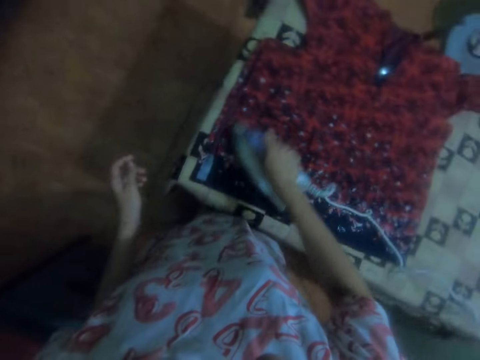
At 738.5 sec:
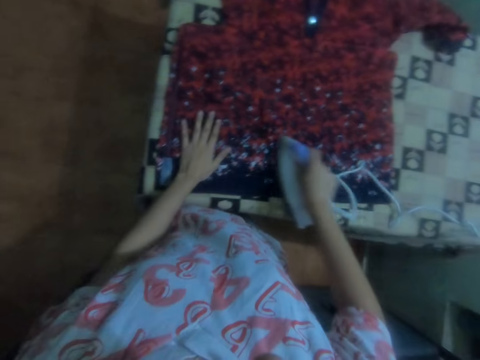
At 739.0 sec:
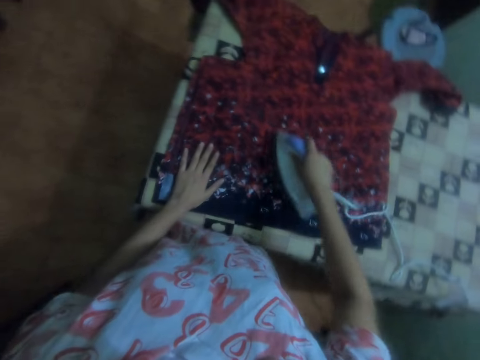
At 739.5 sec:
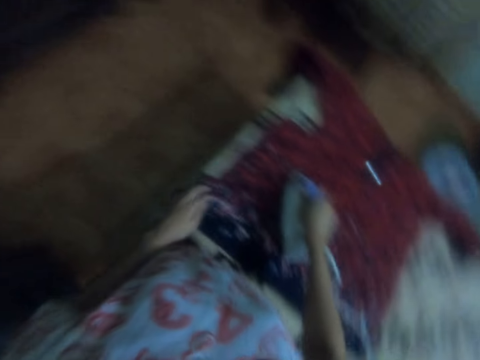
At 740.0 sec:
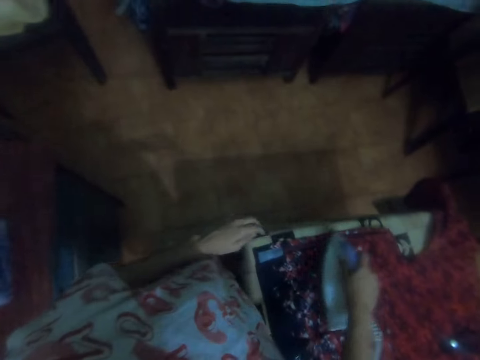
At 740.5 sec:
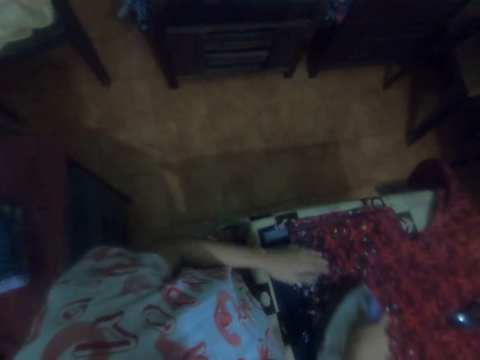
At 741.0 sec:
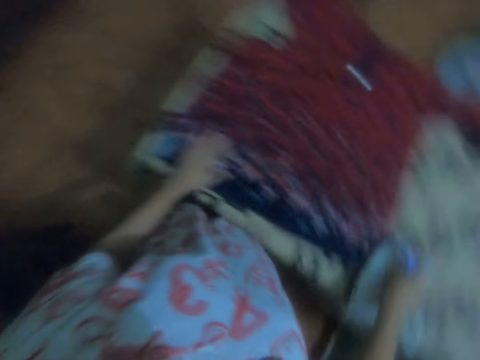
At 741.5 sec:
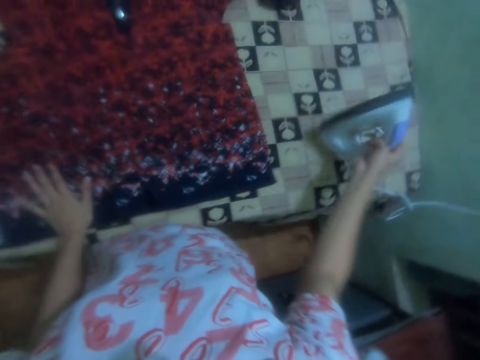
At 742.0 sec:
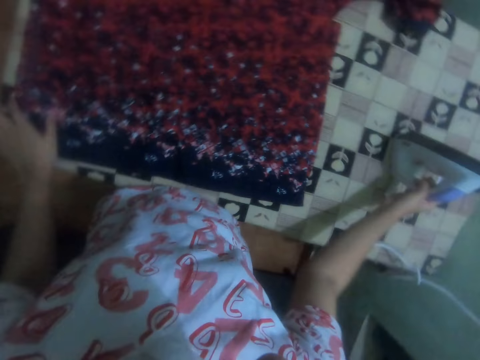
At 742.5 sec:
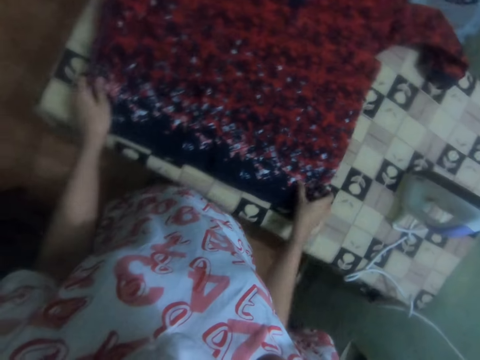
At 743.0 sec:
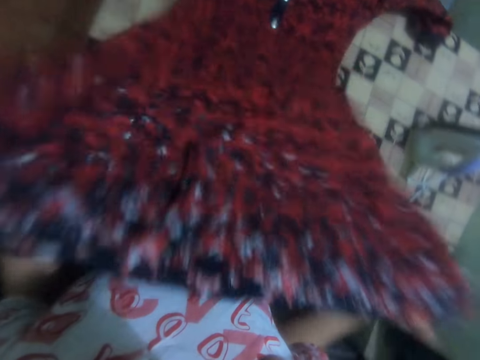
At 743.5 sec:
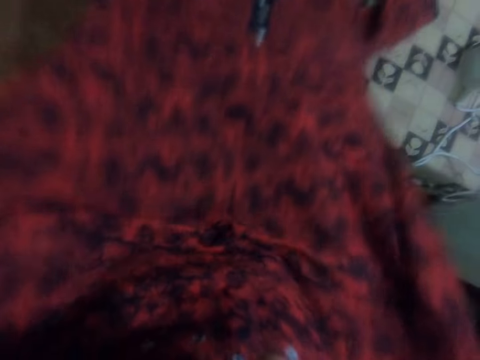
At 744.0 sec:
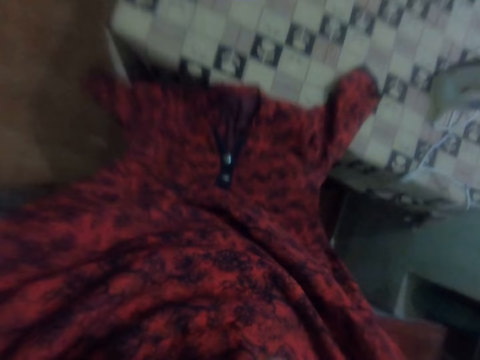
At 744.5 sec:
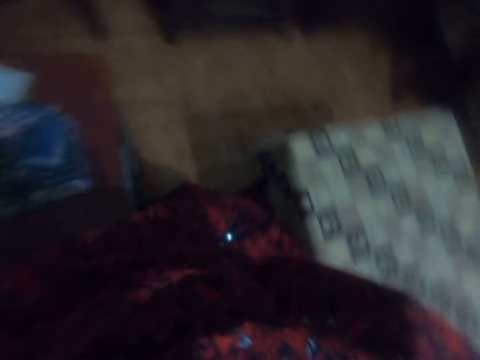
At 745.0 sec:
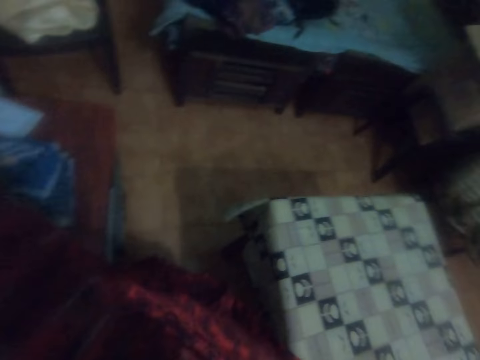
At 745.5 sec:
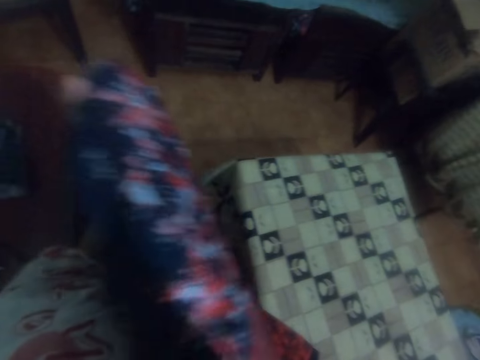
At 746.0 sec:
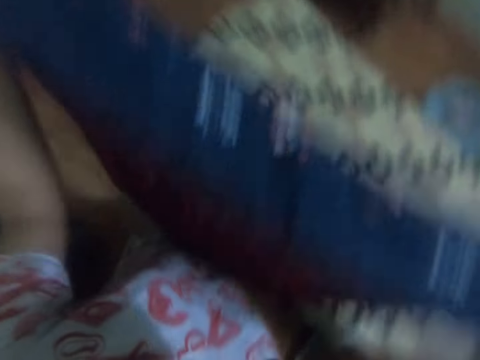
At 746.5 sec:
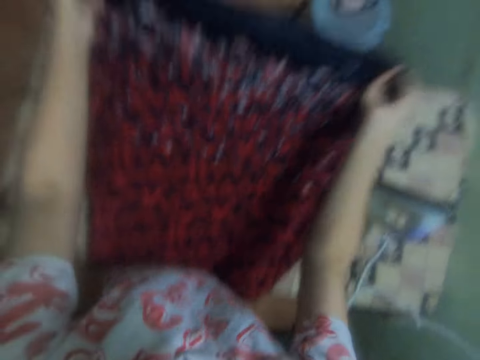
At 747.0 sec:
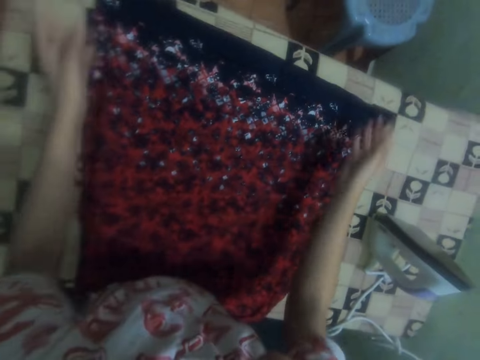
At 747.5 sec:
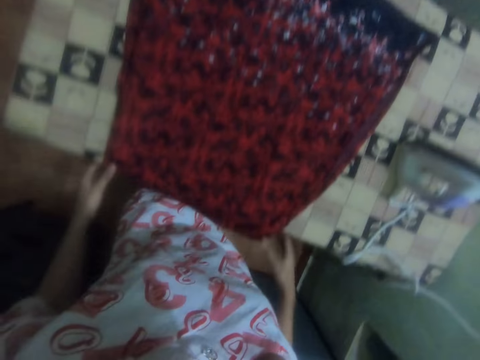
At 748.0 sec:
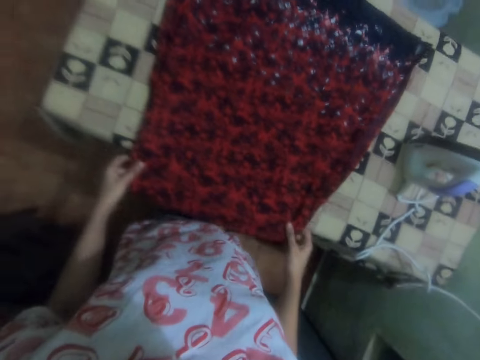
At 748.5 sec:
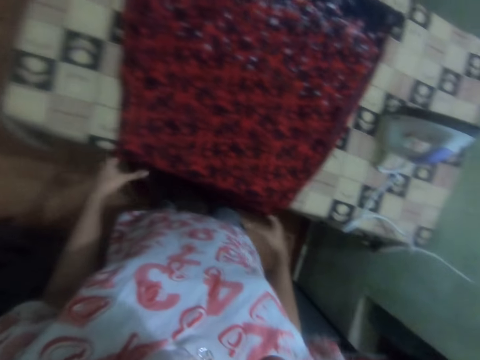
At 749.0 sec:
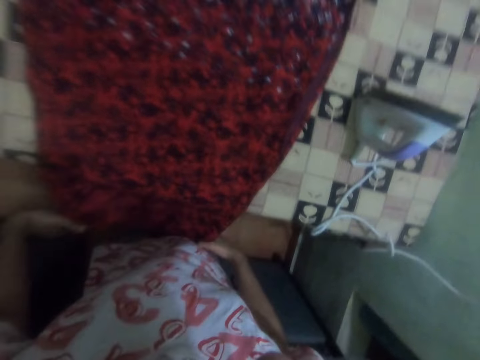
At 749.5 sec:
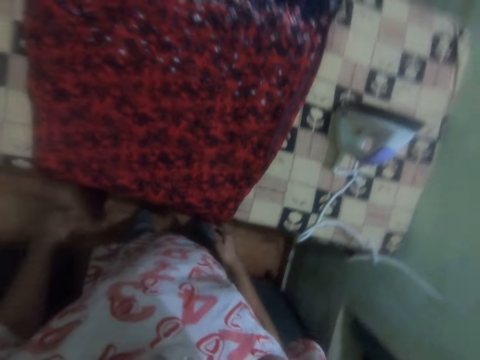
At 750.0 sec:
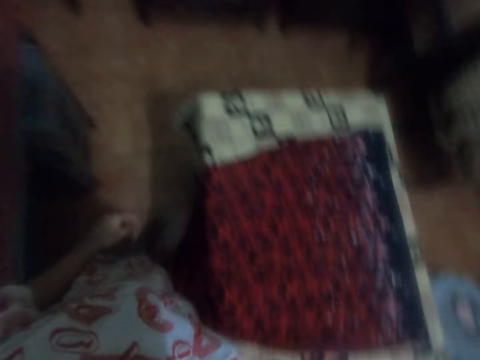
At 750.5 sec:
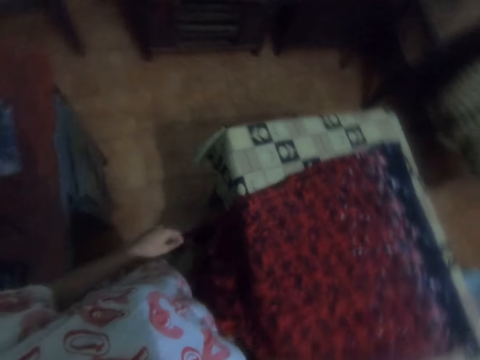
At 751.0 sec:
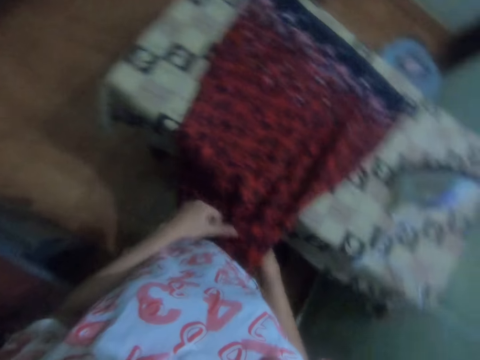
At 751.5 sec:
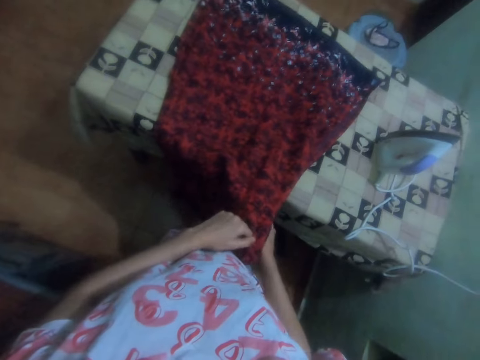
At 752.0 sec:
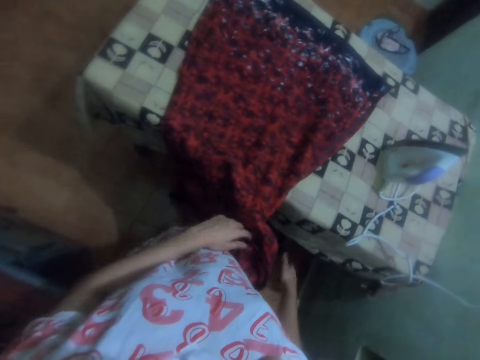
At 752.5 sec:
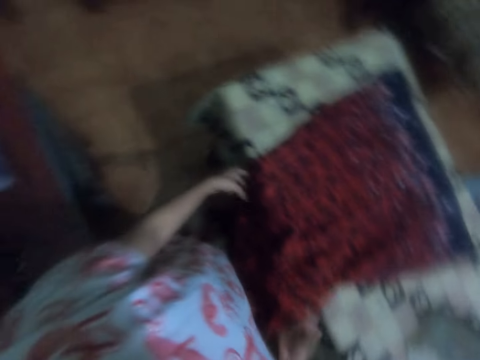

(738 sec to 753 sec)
The camera wearer puts the iron box on the ironing table with the right hand. They overturn a cloth. They pick the dress from the ironing table. They spread the dress on the ironing table. They adjust the cloth on the table.

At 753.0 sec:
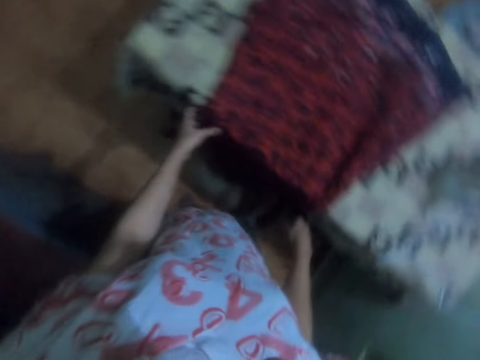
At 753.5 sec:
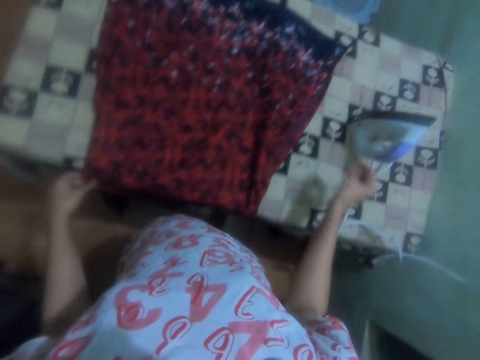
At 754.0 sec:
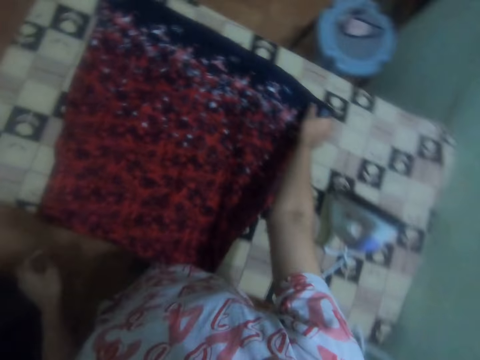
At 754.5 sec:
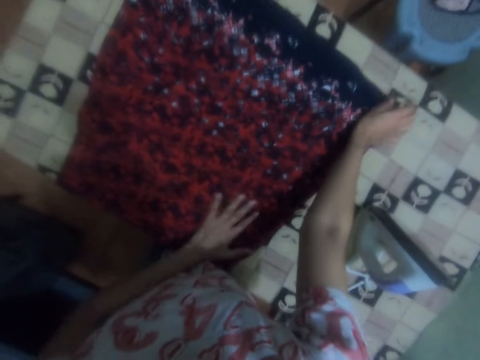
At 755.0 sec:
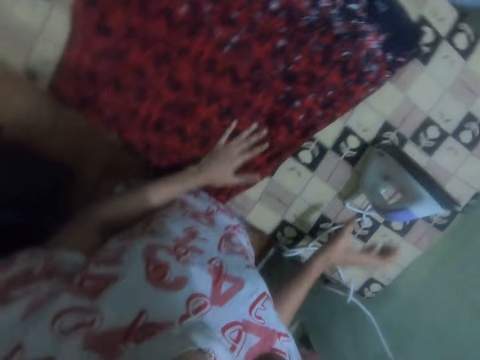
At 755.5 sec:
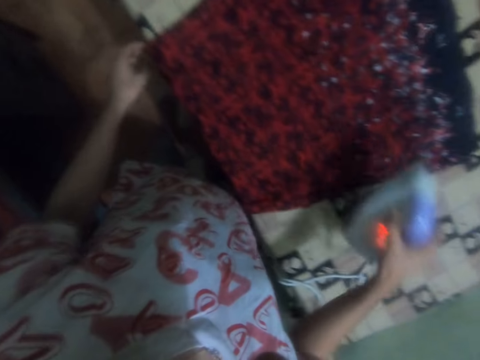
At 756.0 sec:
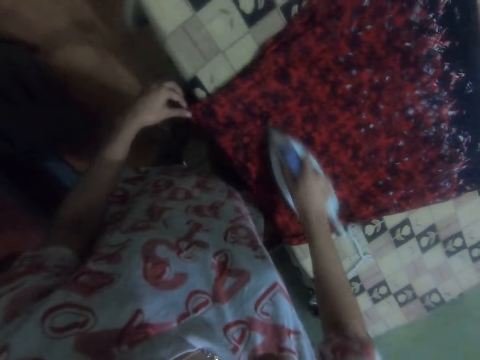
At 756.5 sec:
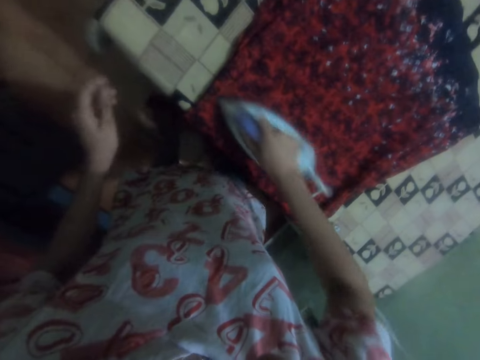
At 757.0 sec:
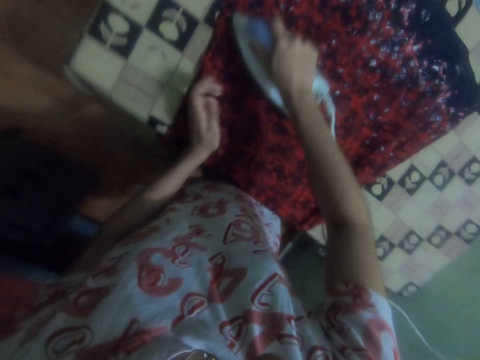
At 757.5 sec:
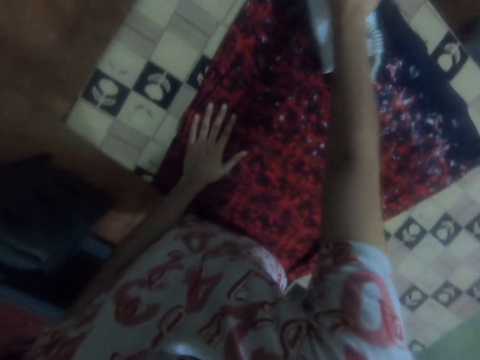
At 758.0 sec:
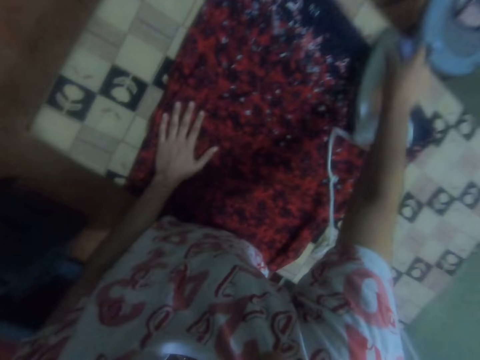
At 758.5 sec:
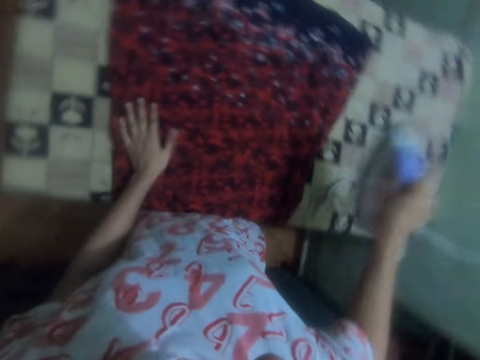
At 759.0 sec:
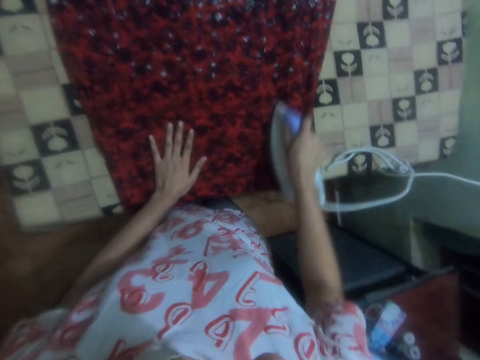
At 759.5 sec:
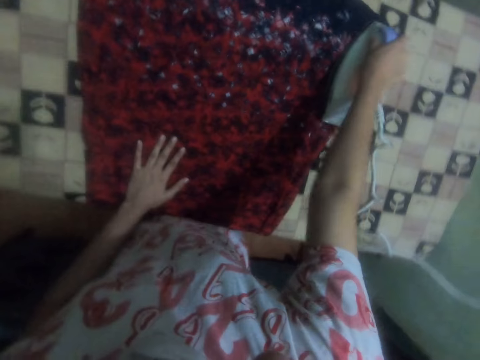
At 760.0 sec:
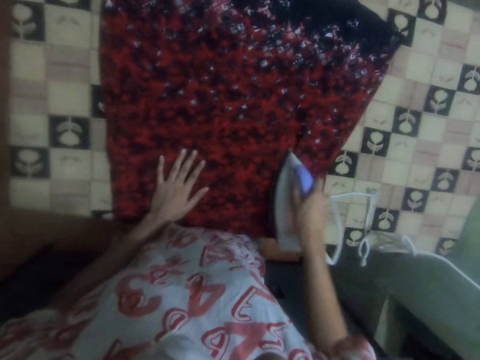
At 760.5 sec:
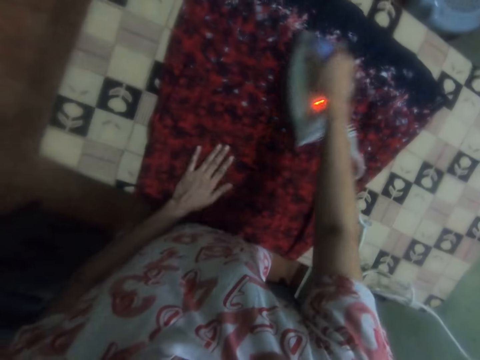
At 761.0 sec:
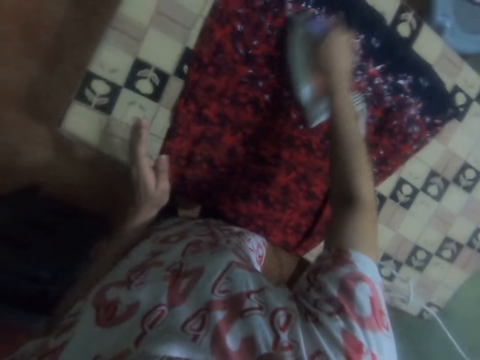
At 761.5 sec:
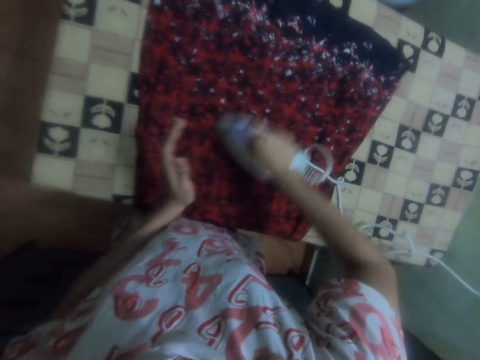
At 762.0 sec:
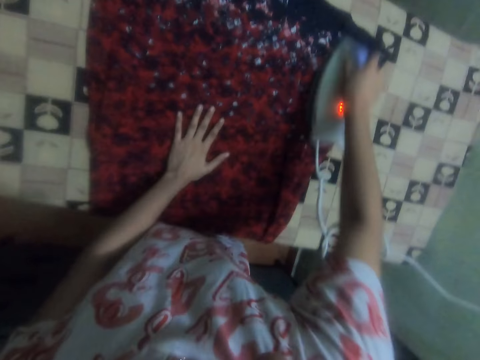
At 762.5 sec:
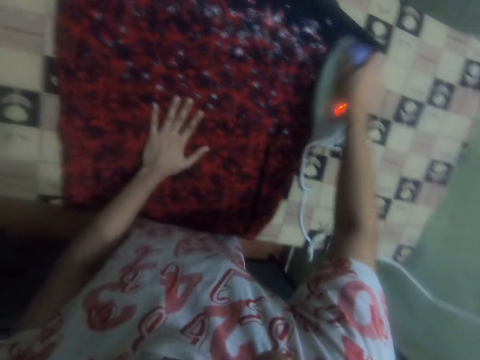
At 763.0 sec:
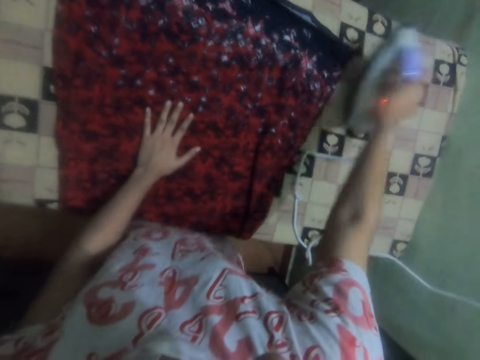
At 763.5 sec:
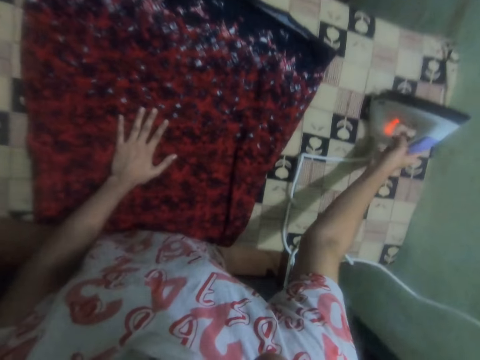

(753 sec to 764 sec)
The camera wearer picks the iron box from the ironing table with the right hand. They iron the dress on the ironing table with the iron box. They place the iron box on the table with the right hand.
